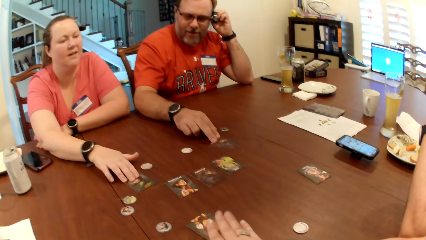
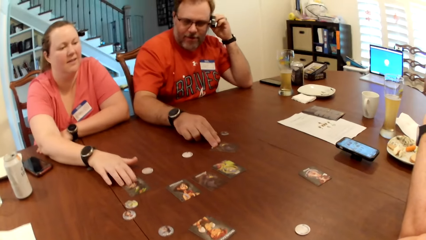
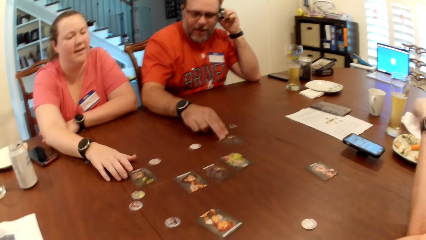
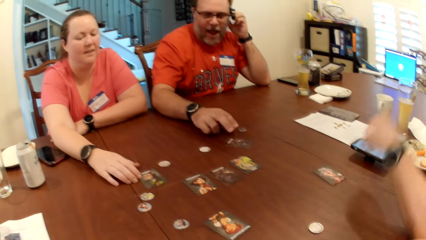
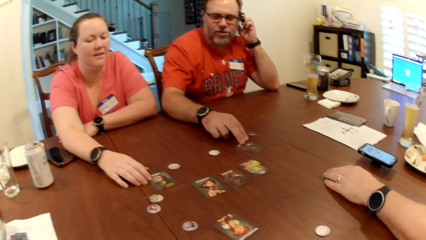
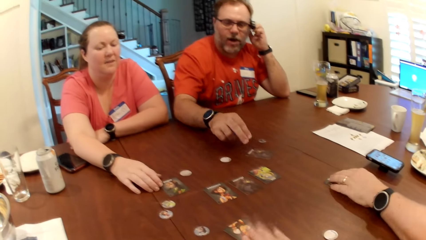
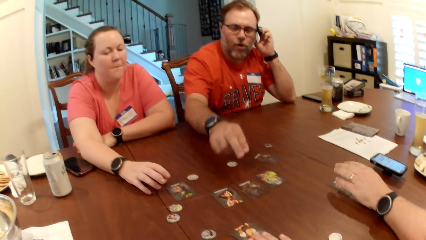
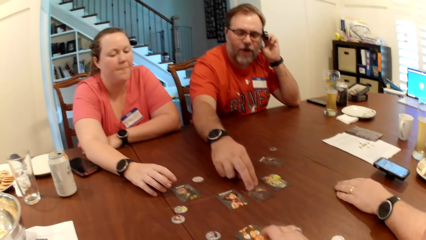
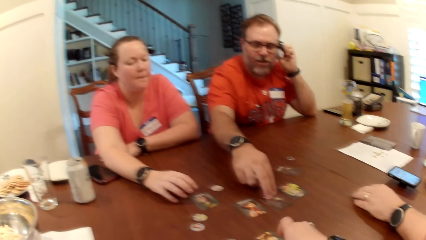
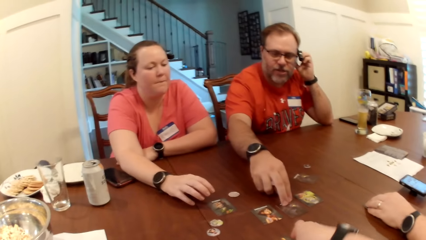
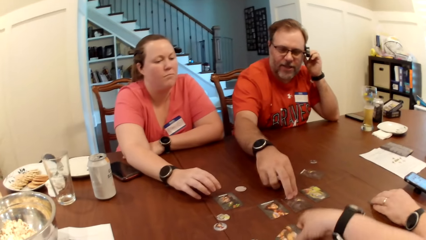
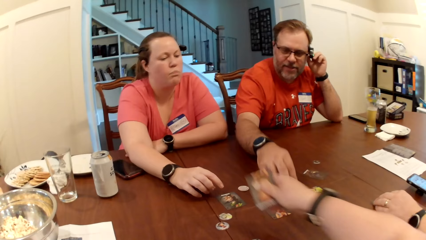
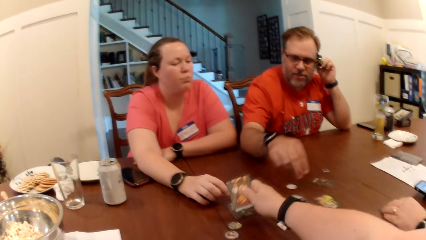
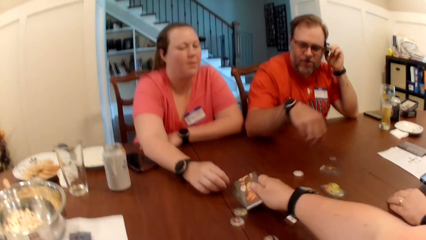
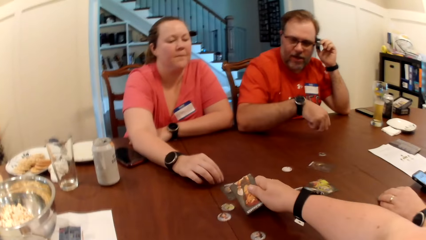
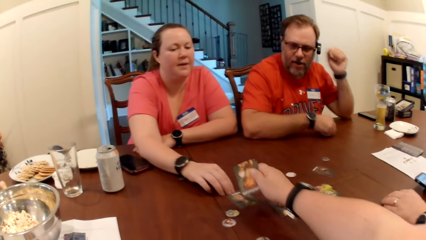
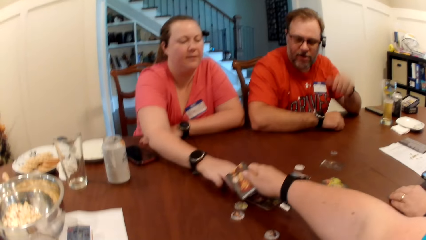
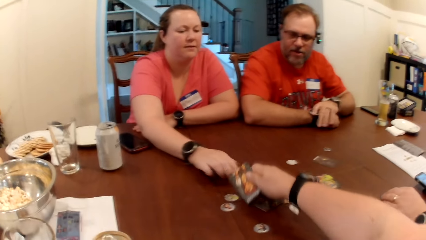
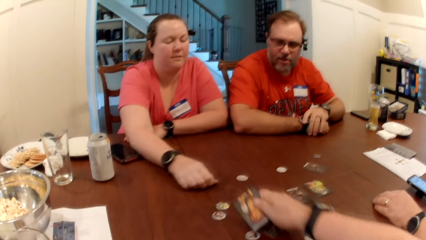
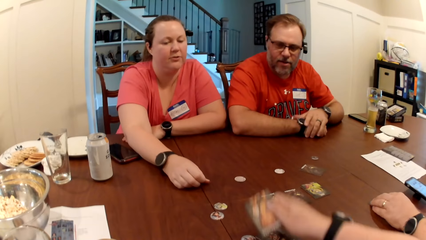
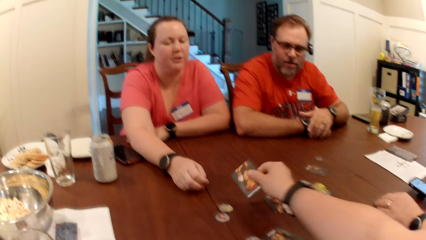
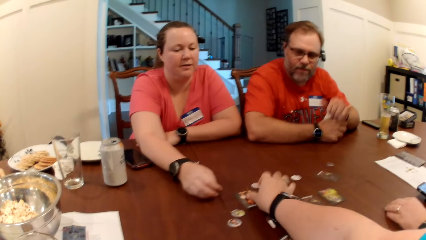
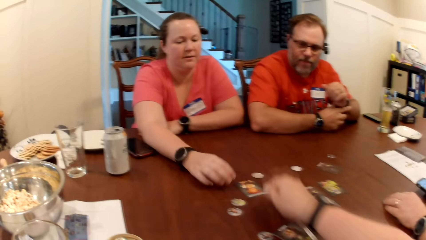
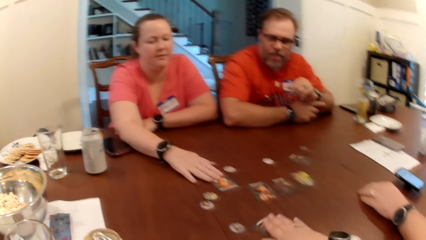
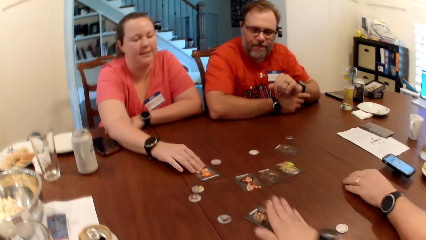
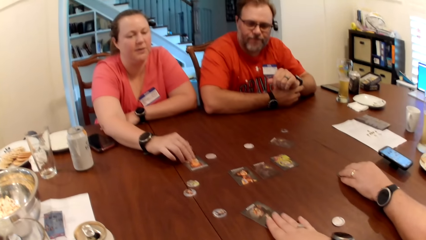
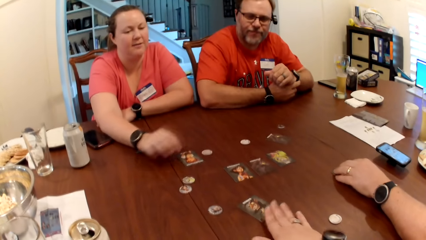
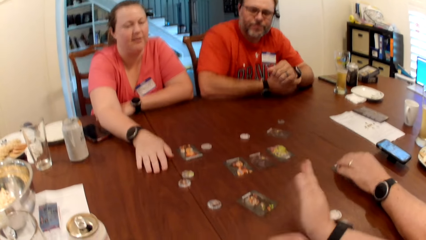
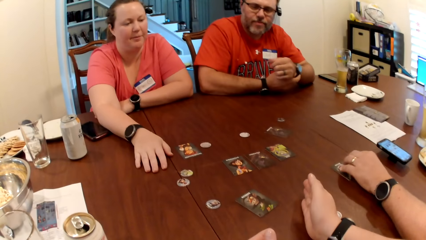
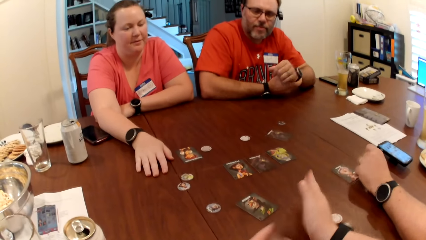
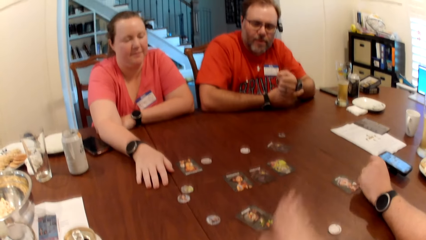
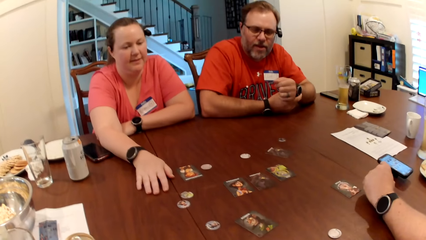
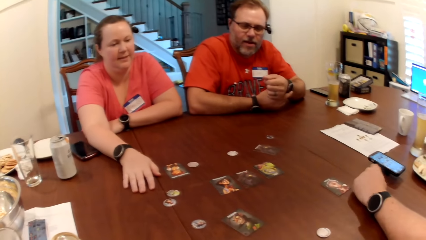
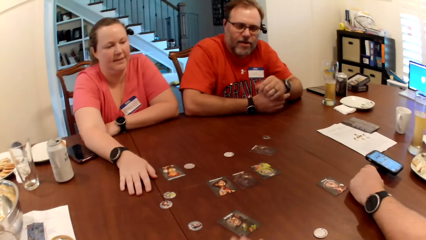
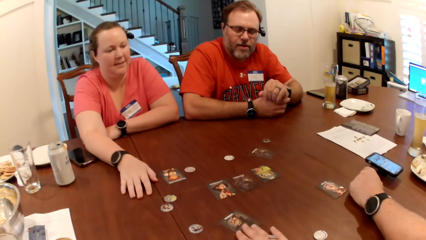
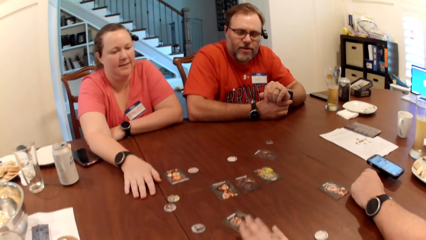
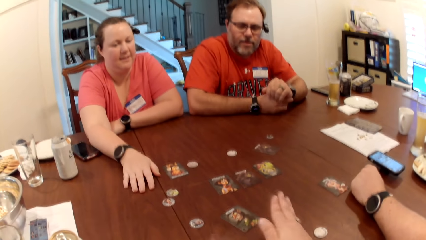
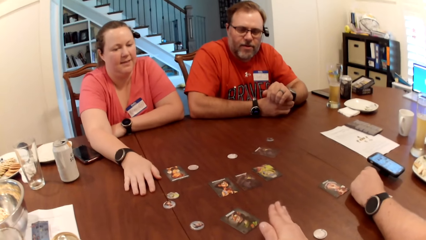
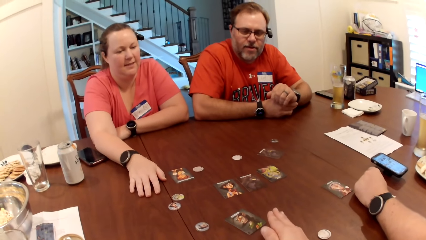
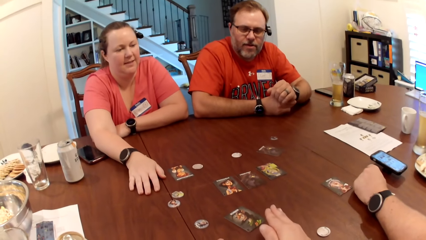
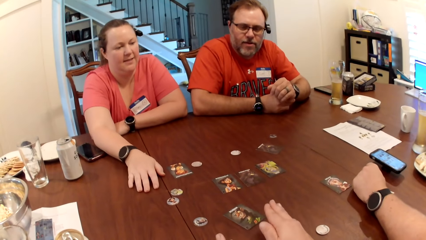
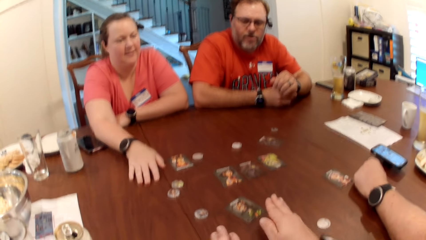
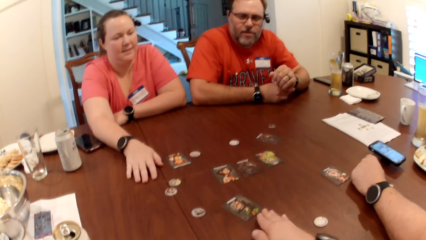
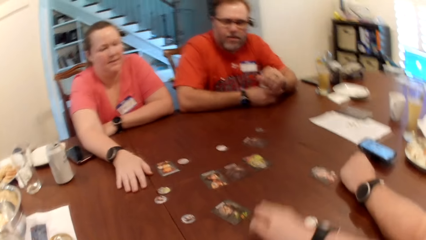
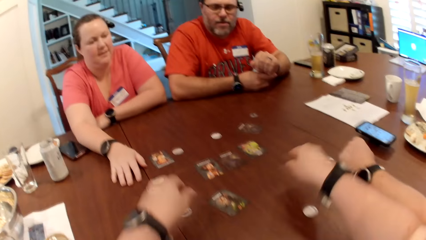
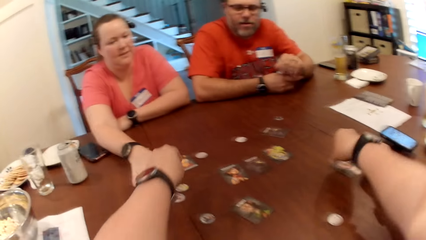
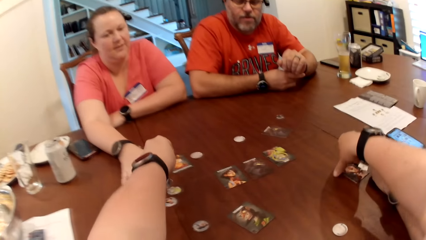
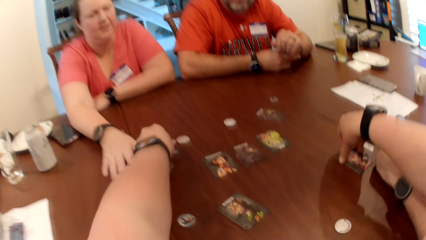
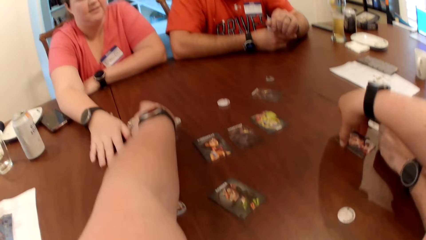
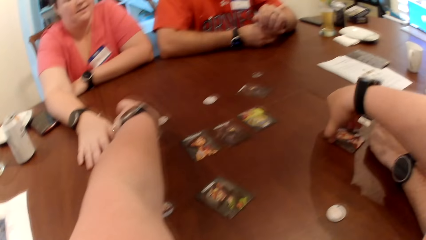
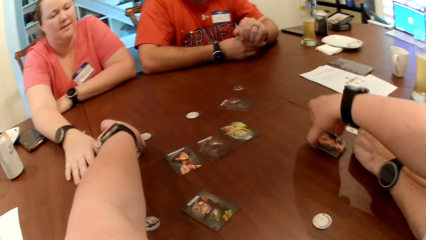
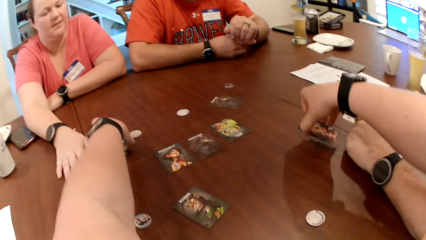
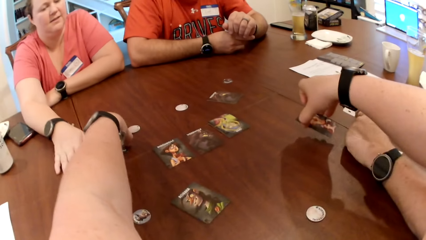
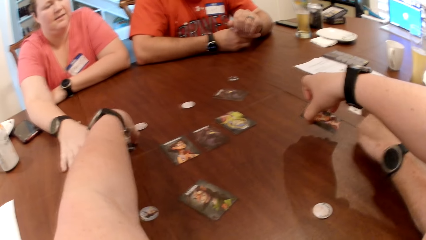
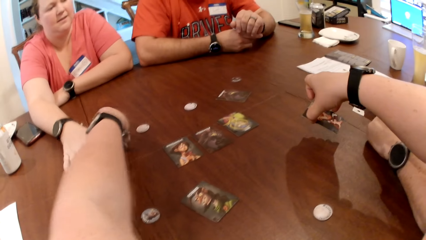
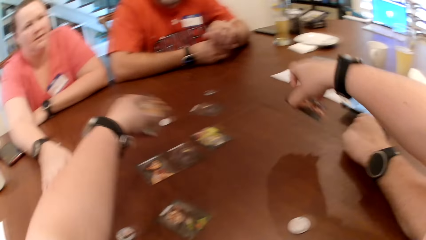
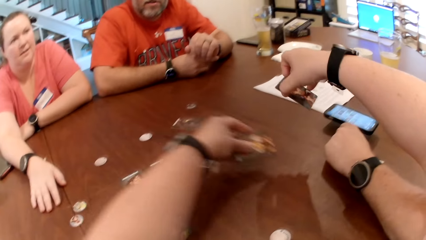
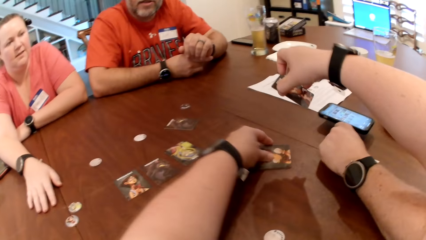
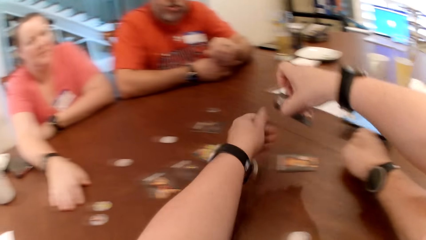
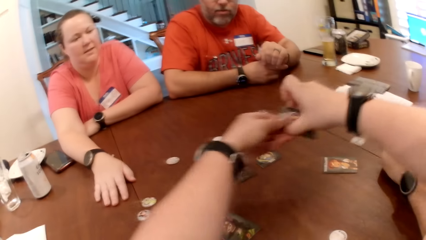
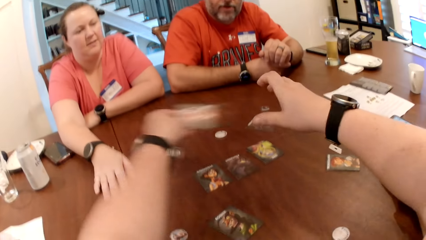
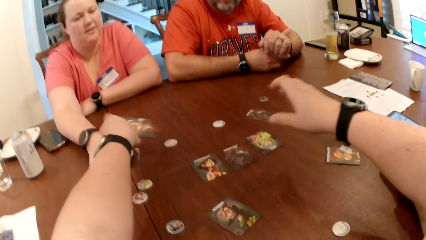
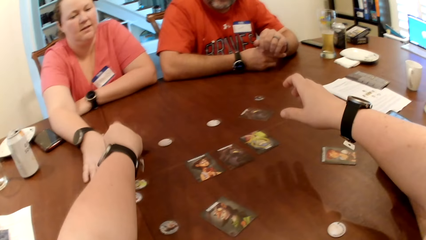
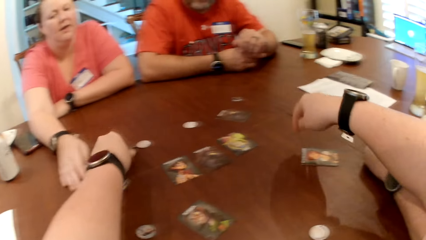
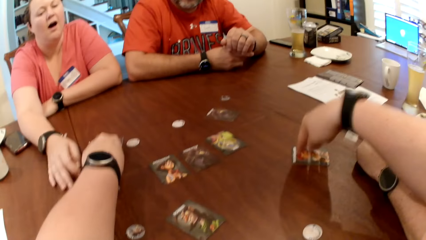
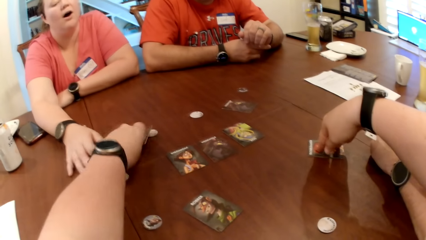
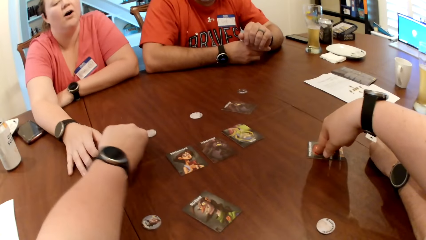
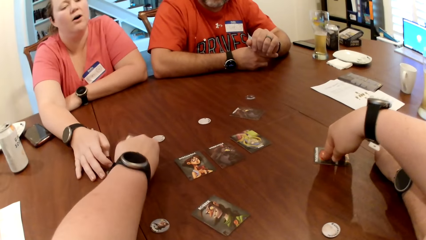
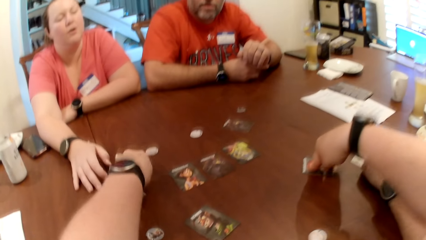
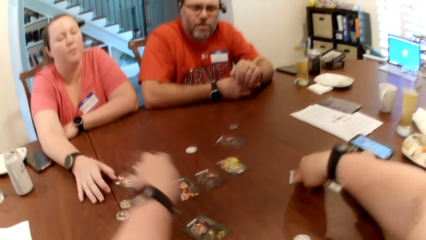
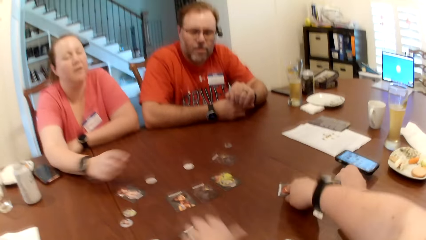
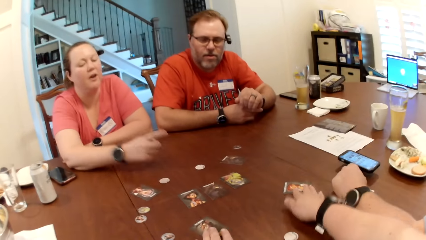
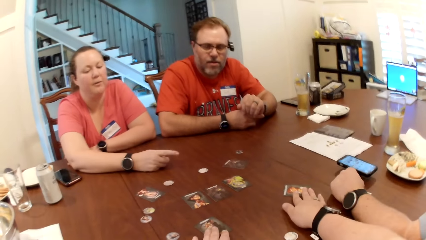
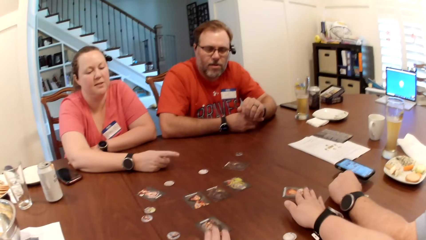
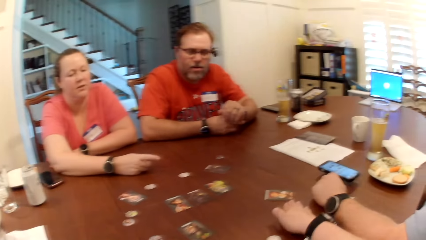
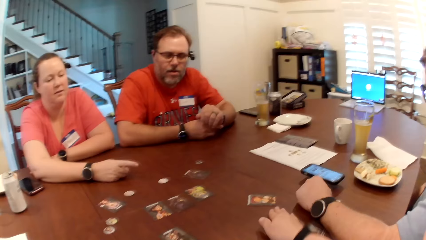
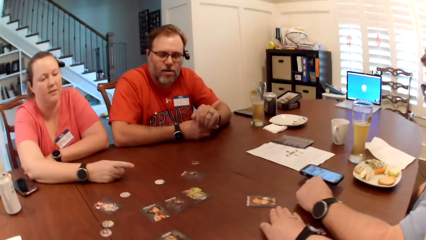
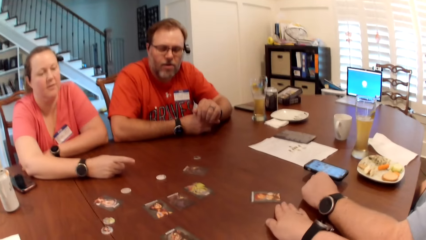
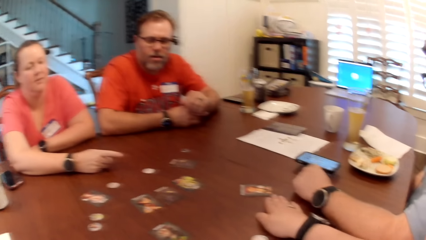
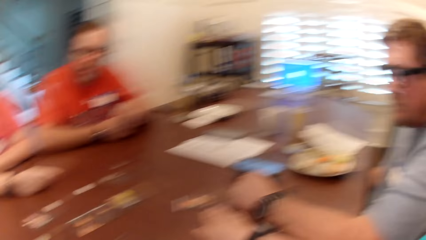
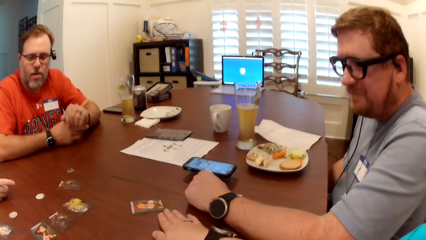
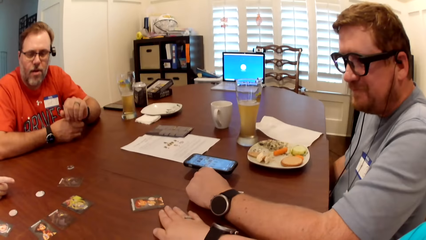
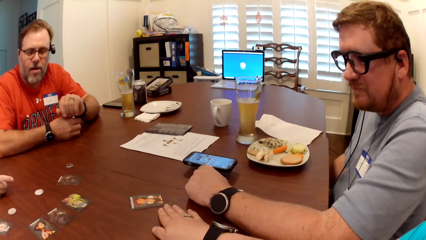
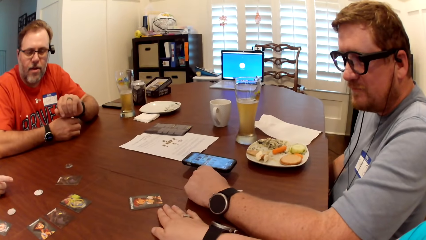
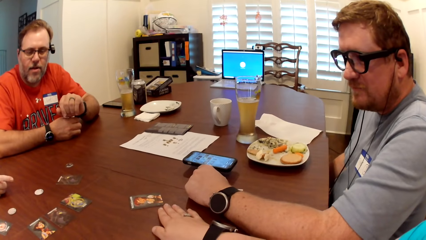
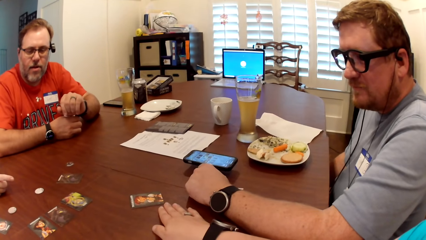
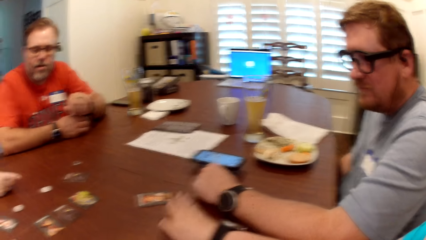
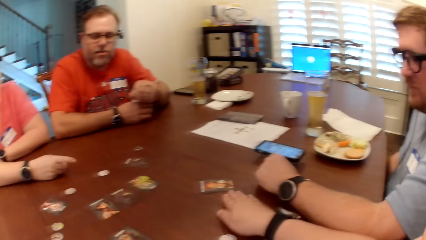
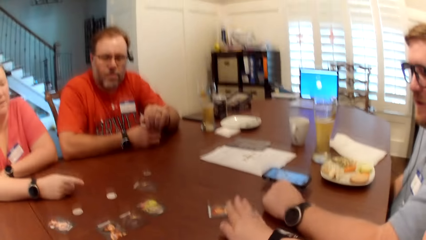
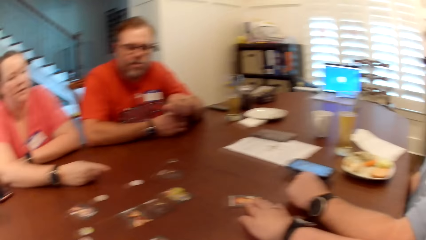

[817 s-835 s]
A person moves the hands. A man touches the card on the table with his left hand. Another man touches the card on the table with his right hand. The camera wearer picks up the card from the table with her right hand and touches the card on the table with her right hand. A woman pushes the card on the table with her right hand. The camera wearer shifts the card on the table with her right hand and puts the card on the table with her right hand. The woman shifts the card on the table with her right hand. The camera wearer shifts the card on the table with her right hand. She picks the cards on the table with both hands. She drops the card on the table with her left hand. She drops the card on the table with her right hand. She touches the card on the table with both hands. She converses with the woman, the other man and the first man. She touches the card on the table with both hands. She taps the table with her right hand.
